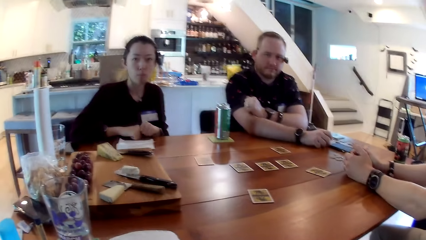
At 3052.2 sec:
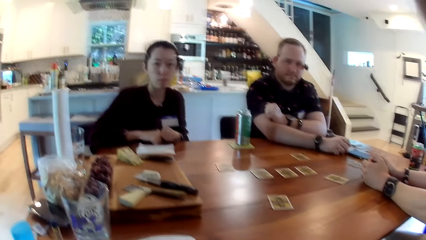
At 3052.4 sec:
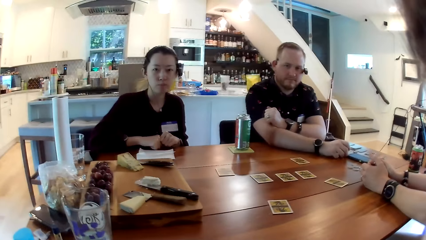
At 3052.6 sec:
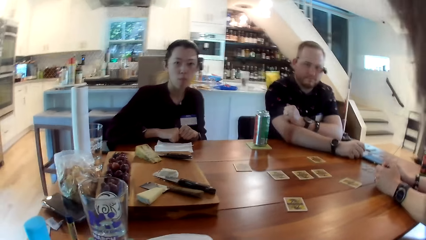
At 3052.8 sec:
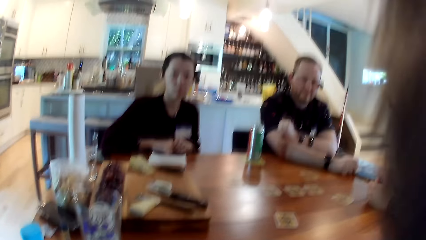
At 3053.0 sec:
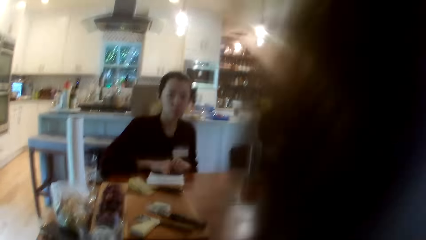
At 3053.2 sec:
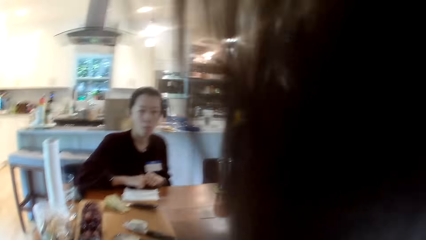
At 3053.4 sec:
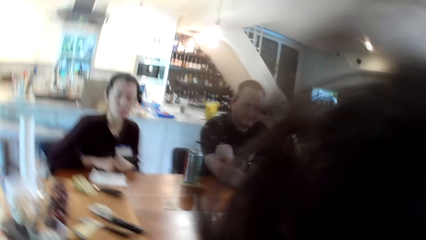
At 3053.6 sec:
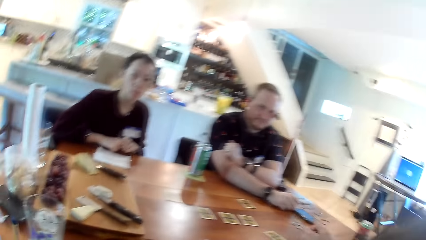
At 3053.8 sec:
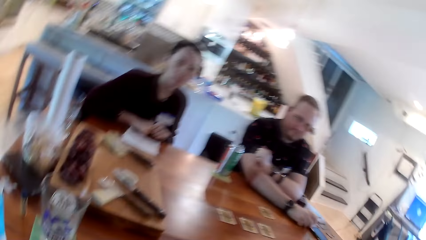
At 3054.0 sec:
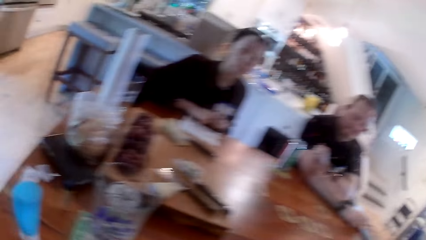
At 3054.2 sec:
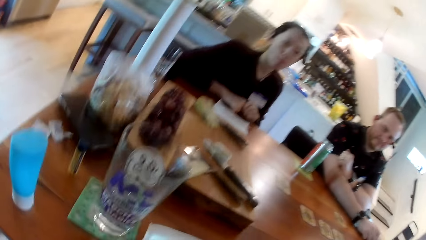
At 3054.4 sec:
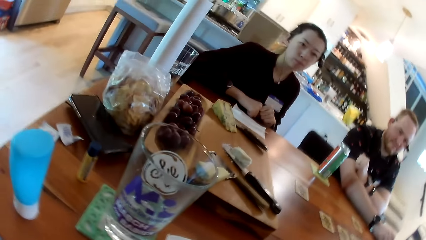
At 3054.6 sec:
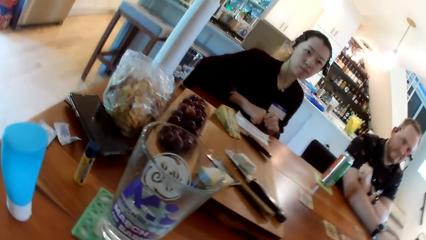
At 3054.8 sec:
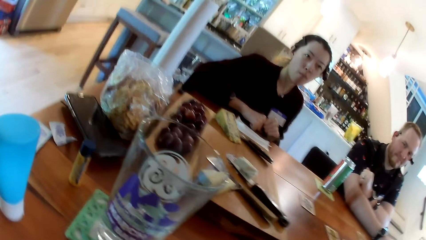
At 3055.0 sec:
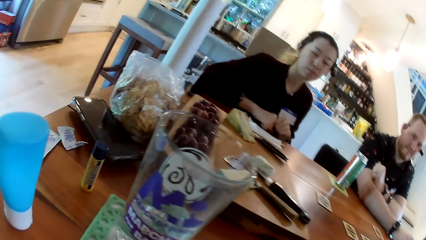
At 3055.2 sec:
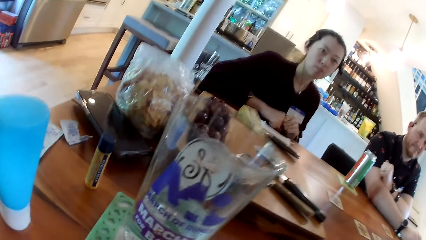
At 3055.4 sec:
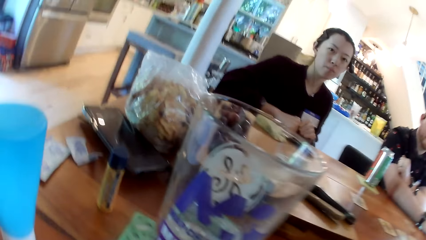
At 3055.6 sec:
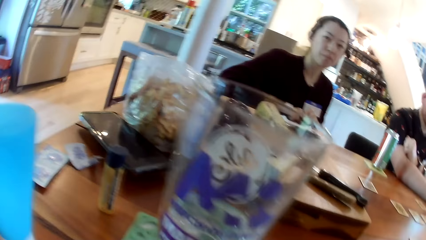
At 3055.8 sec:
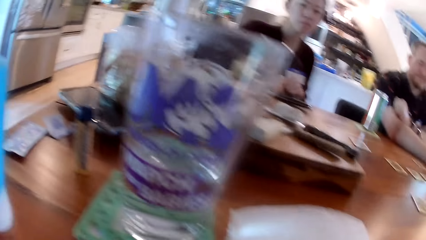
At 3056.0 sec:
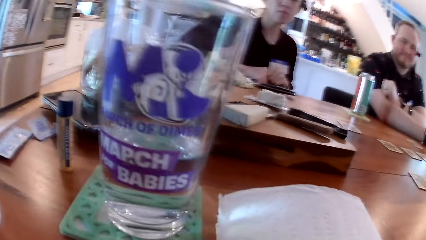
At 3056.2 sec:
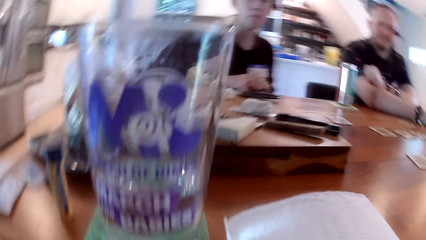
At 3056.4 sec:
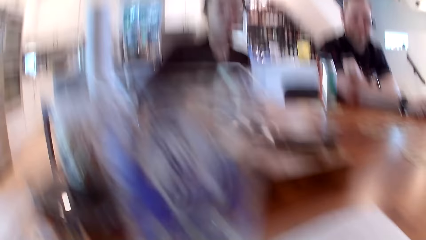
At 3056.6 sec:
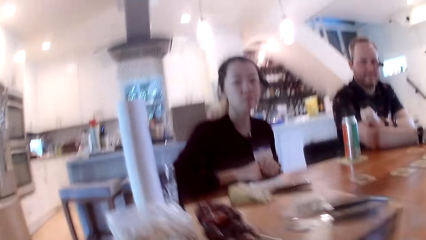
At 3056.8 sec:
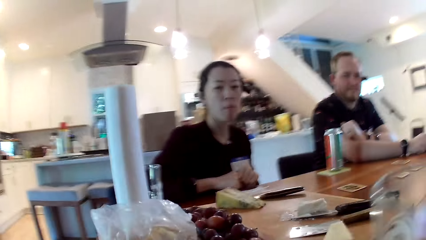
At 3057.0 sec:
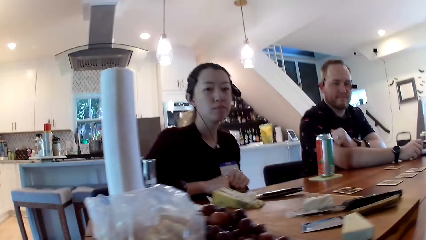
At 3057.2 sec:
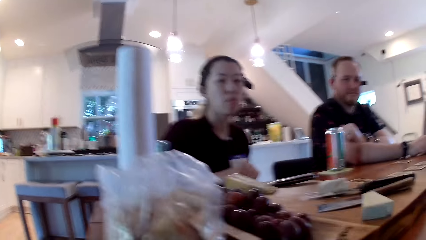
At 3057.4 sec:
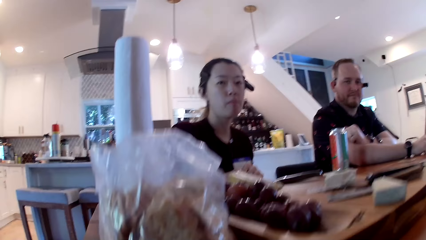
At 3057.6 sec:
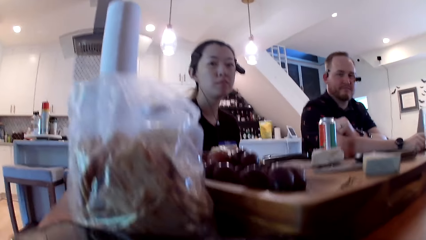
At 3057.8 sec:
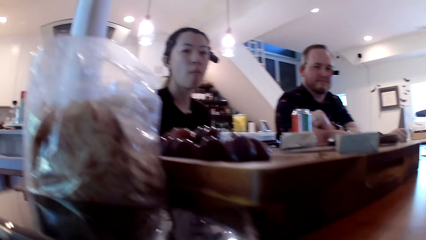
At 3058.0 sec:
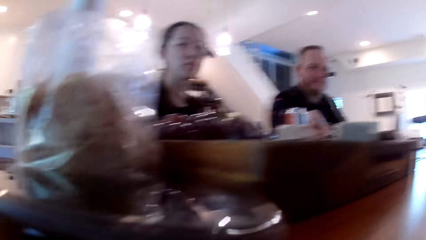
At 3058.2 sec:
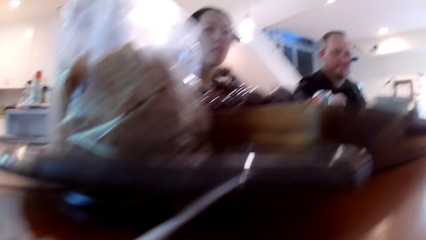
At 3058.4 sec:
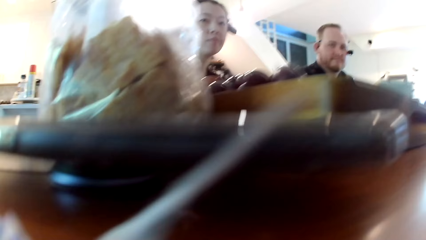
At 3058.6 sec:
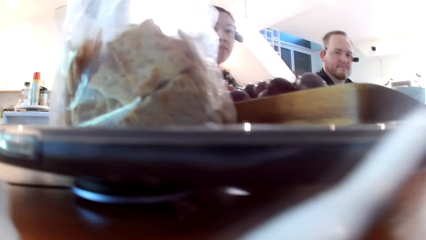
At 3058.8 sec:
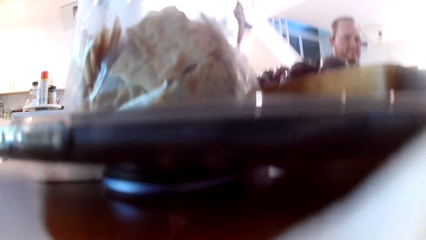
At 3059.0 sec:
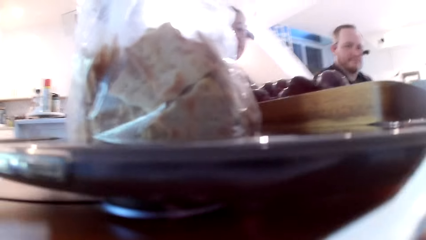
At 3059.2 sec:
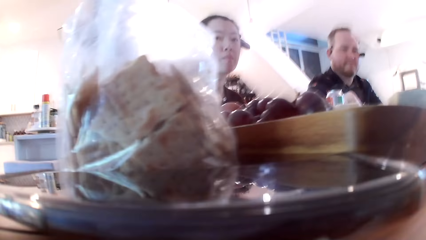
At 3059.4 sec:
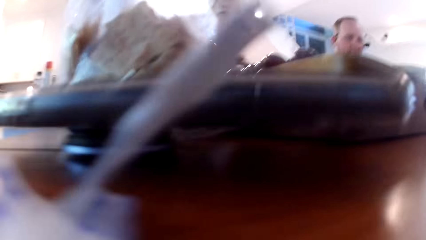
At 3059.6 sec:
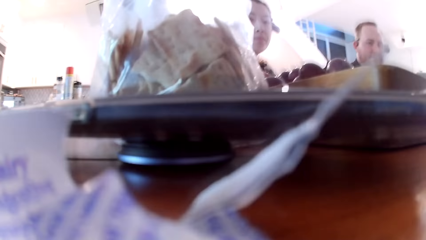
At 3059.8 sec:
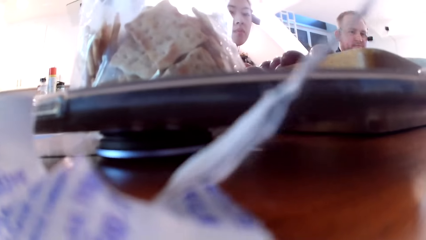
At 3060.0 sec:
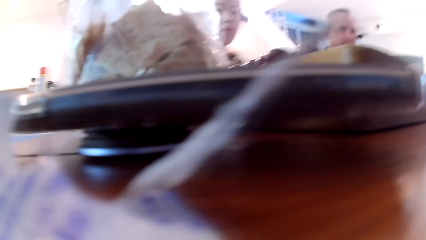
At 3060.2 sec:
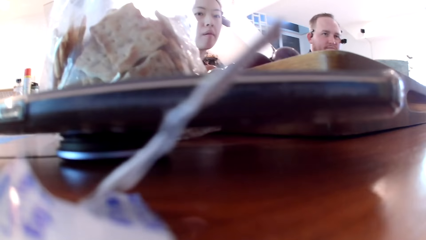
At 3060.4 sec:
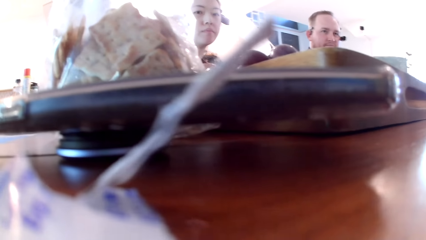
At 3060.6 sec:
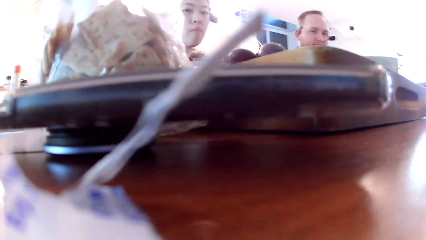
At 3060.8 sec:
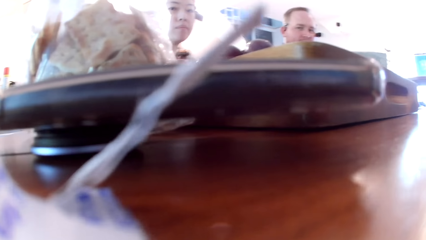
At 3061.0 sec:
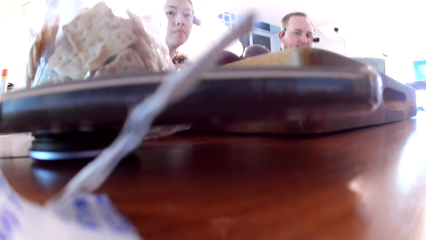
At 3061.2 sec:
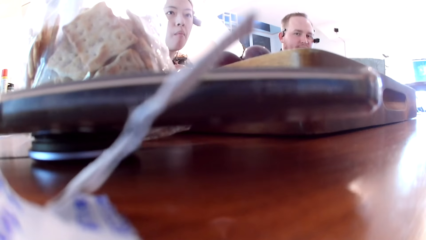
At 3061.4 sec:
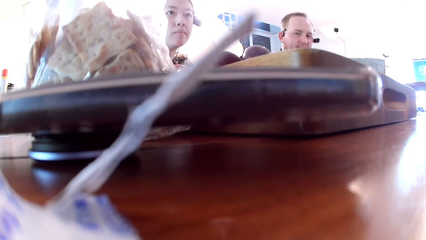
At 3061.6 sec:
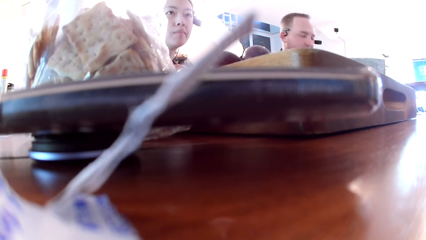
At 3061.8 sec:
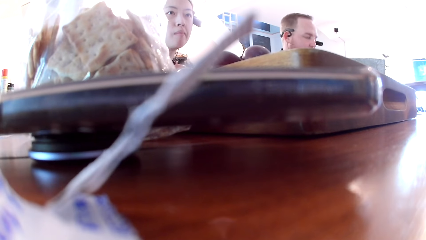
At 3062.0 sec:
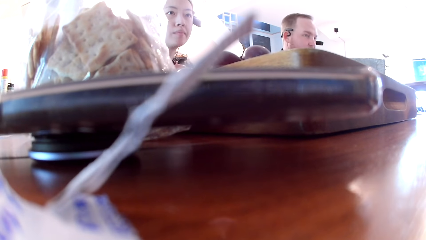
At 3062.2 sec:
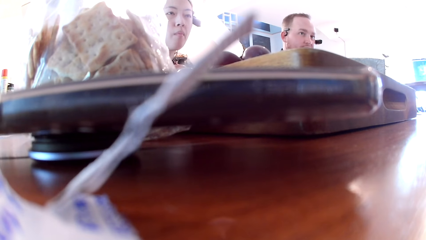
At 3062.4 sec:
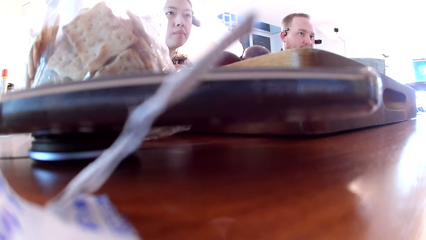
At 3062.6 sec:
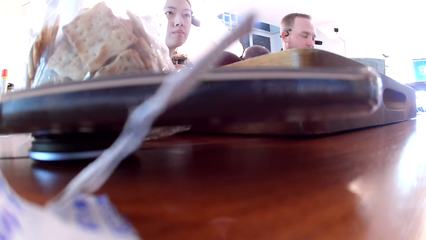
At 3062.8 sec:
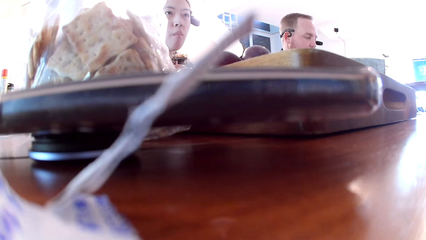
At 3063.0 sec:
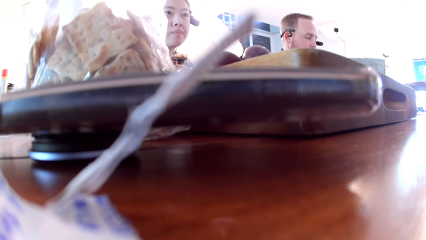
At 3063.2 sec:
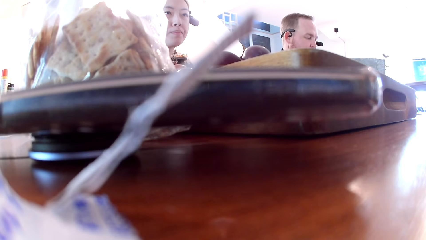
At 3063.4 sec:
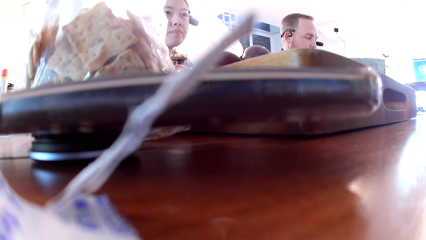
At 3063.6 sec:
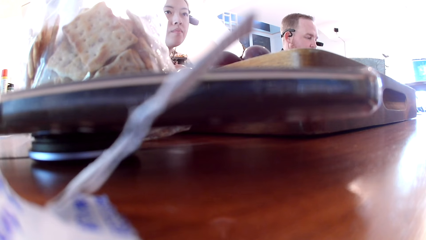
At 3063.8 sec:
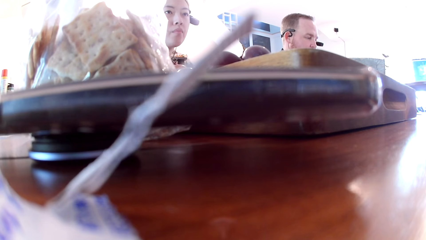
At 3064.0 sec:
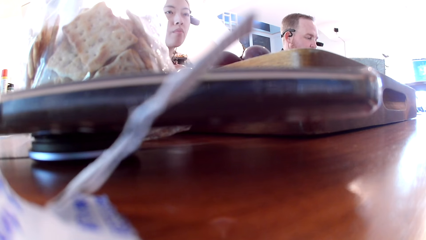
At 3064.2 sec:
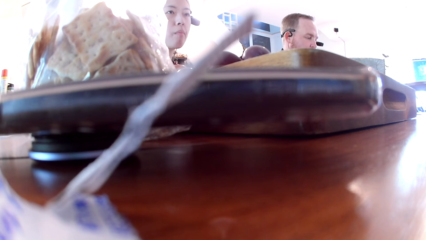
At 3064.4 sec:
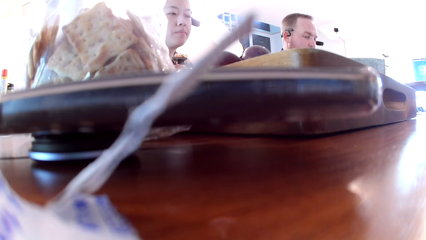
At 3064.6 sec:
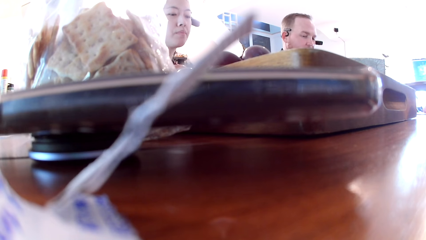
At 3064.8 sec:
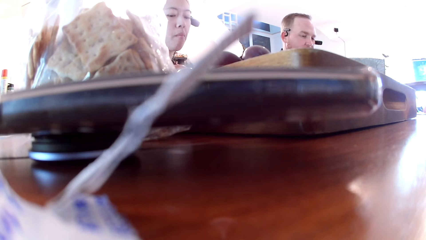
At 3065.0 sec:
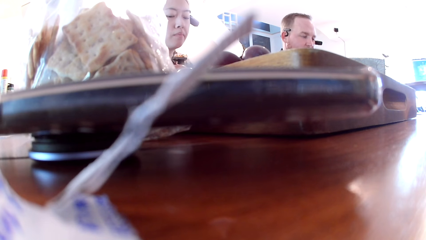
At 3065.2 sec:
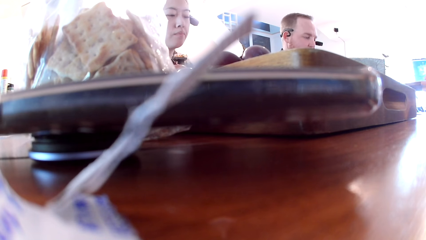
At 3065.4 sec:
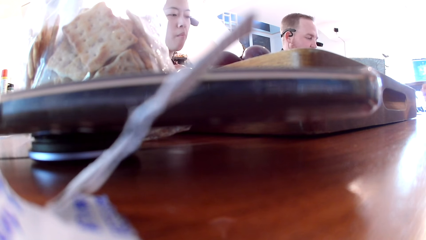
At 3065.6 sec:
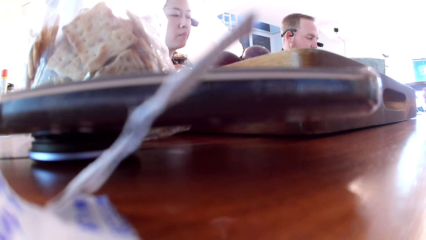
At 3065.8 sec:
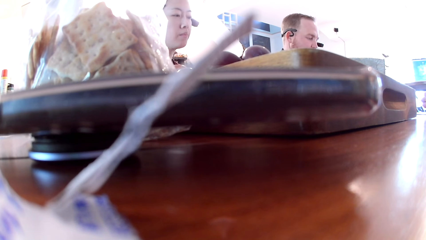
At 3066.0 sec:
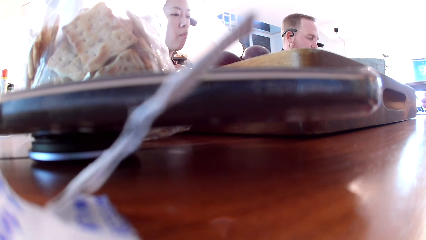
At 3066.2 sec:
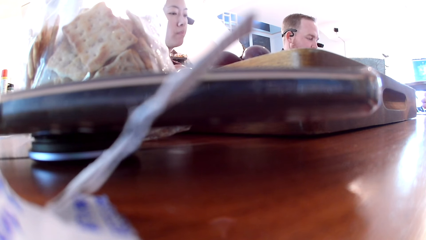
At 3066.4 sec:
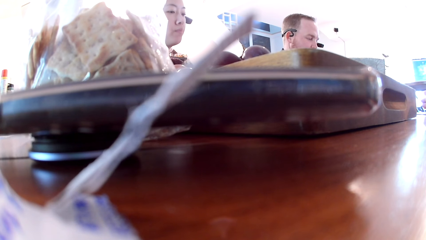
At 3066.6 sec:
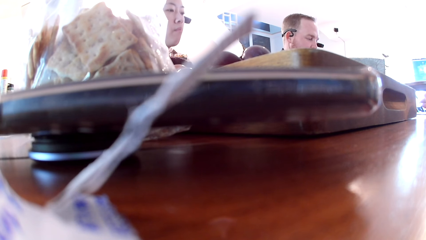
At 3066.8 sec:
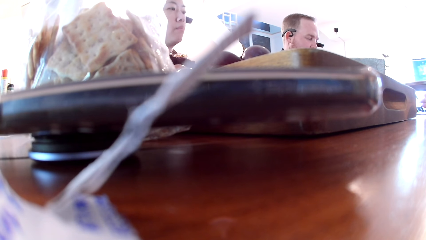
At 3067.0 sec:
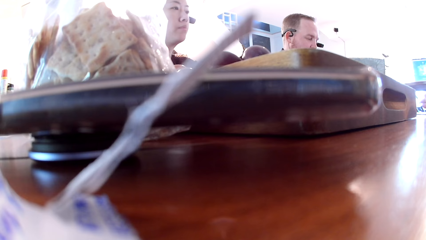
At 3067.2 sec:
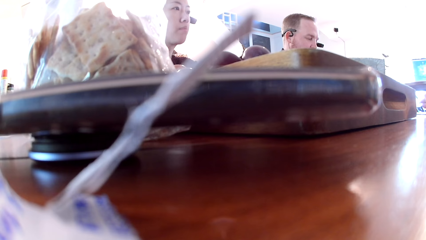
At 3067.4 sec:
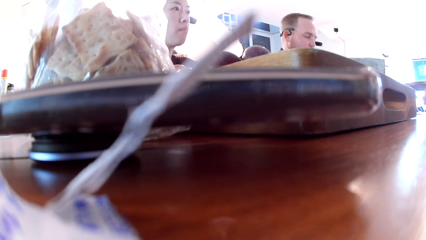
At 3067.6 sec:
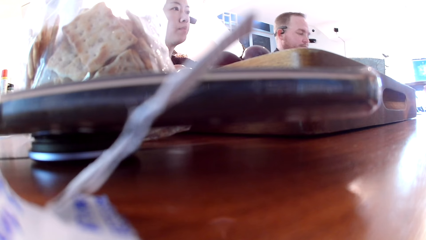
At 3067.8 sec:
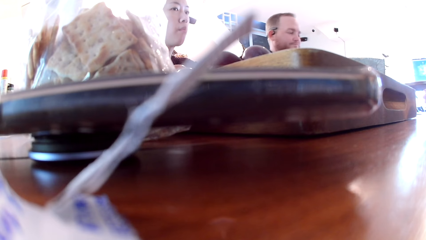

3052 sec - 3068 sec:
The camera wearer removes the camera. They drop the camera on the table. They interact with the friends.
